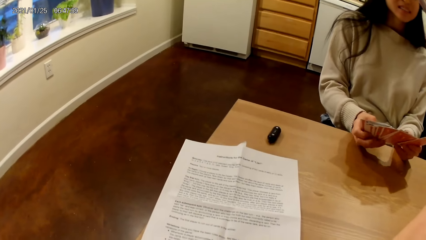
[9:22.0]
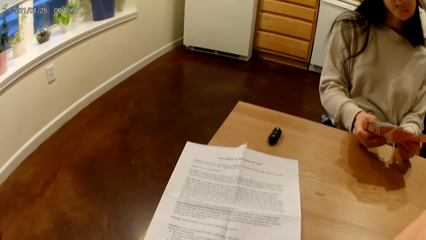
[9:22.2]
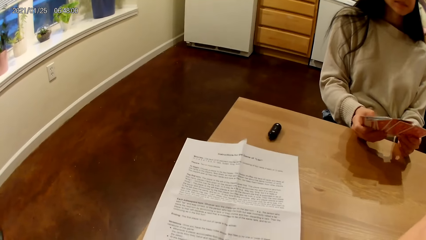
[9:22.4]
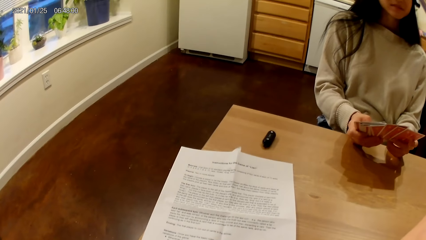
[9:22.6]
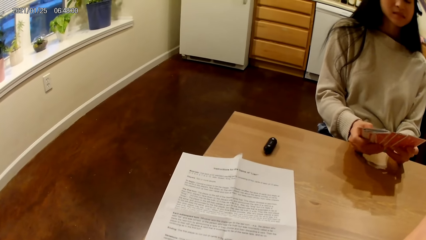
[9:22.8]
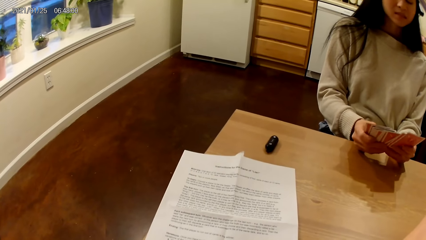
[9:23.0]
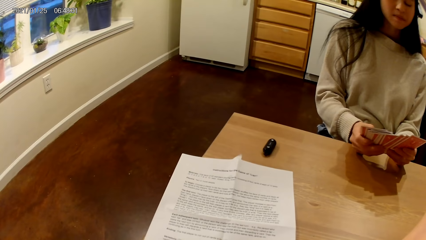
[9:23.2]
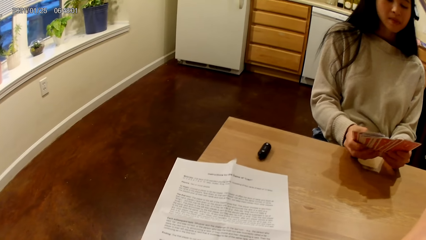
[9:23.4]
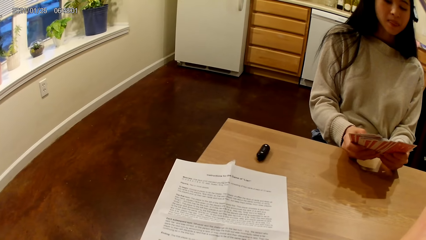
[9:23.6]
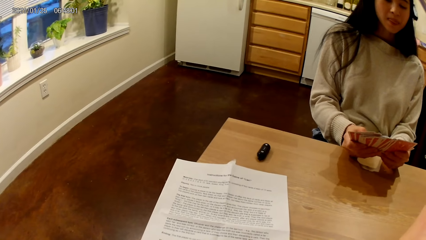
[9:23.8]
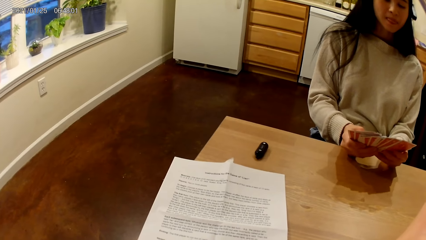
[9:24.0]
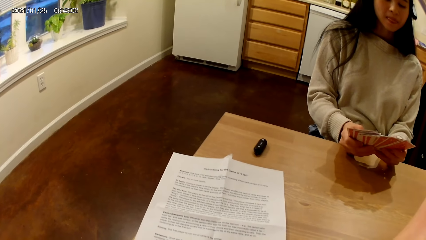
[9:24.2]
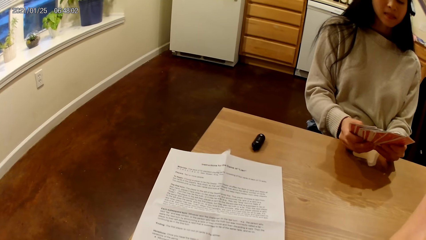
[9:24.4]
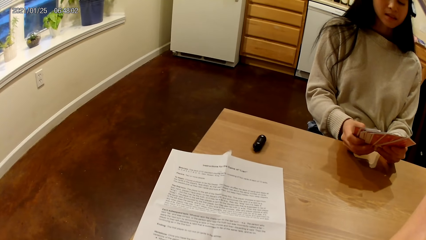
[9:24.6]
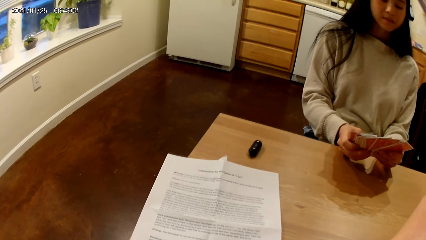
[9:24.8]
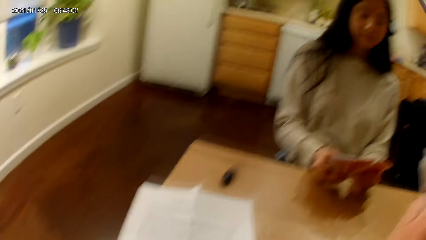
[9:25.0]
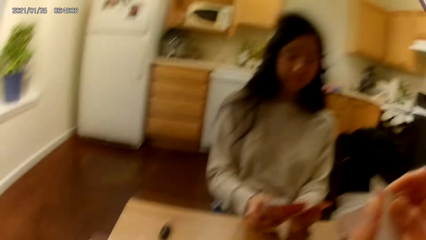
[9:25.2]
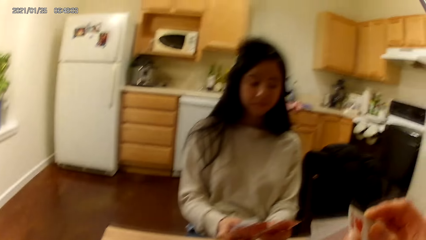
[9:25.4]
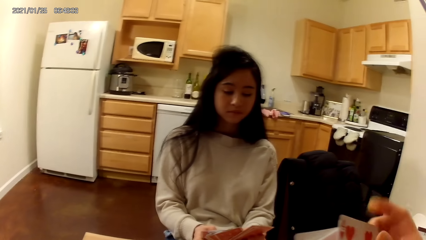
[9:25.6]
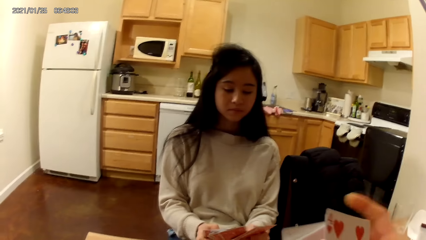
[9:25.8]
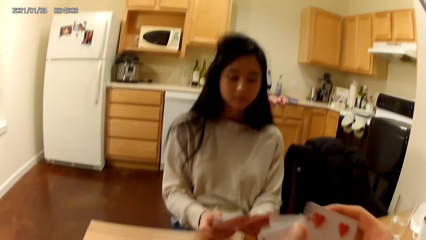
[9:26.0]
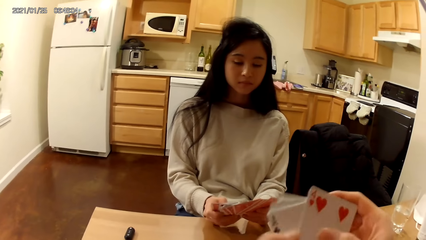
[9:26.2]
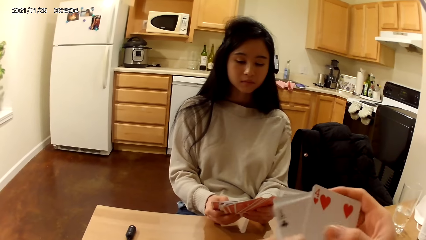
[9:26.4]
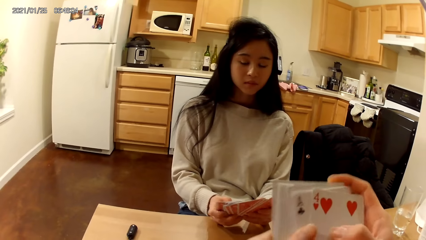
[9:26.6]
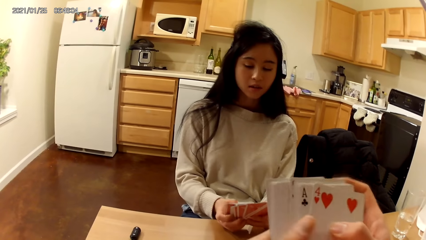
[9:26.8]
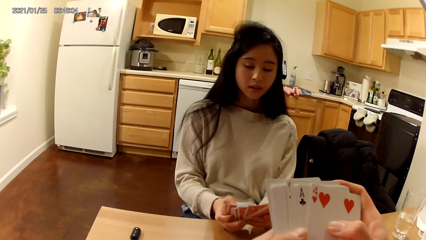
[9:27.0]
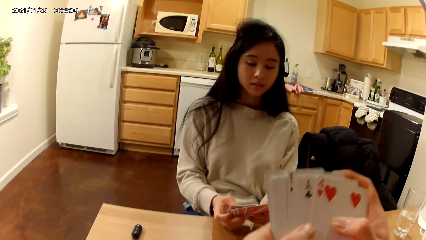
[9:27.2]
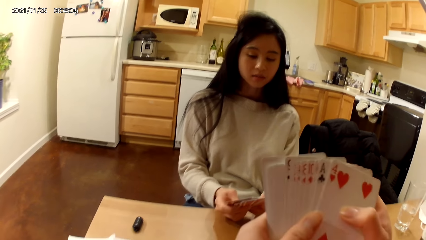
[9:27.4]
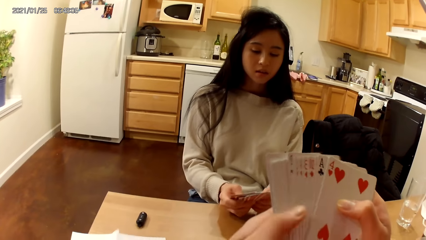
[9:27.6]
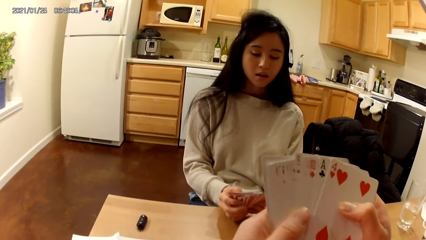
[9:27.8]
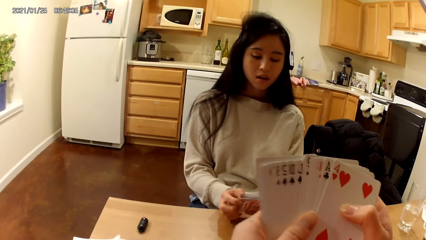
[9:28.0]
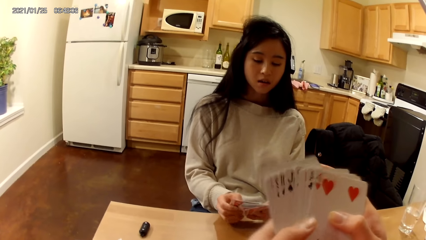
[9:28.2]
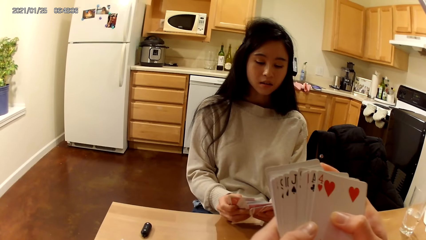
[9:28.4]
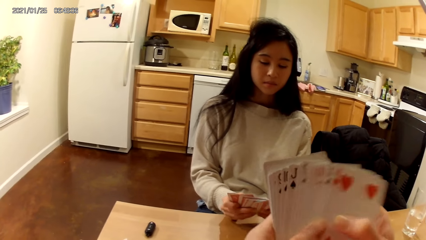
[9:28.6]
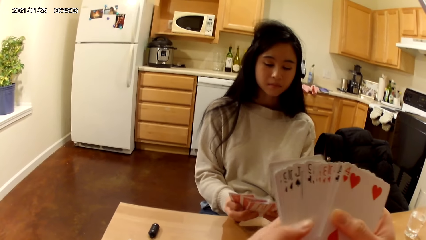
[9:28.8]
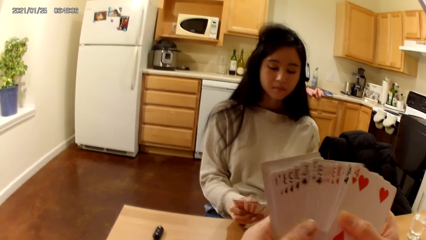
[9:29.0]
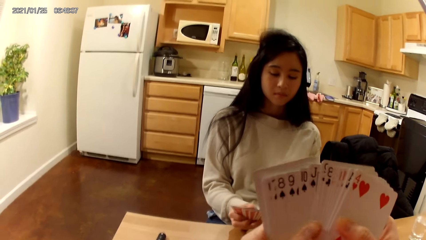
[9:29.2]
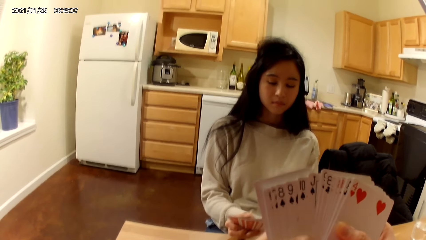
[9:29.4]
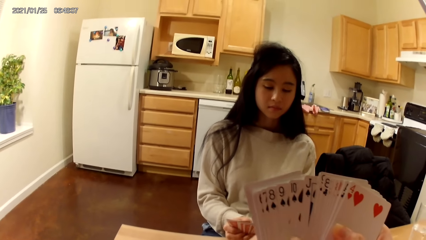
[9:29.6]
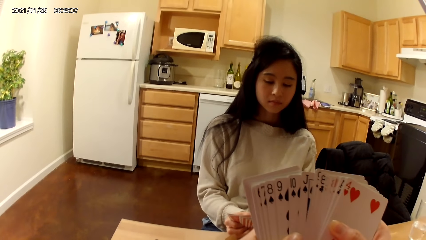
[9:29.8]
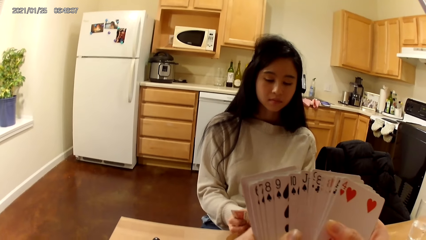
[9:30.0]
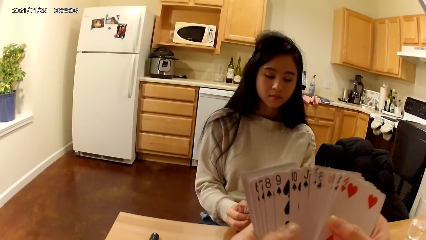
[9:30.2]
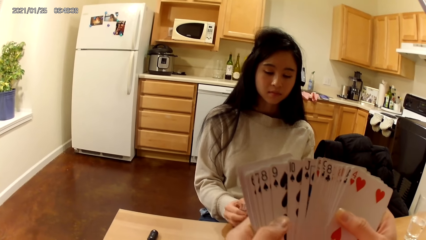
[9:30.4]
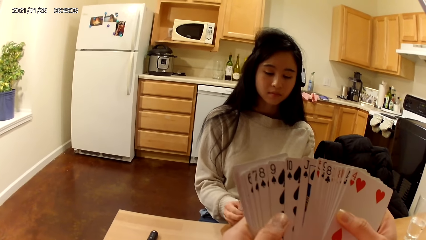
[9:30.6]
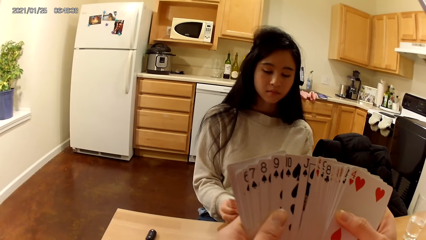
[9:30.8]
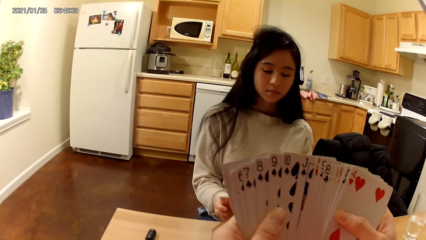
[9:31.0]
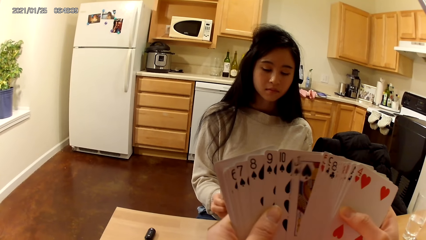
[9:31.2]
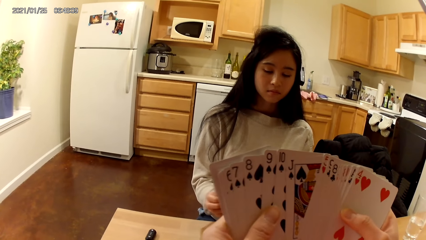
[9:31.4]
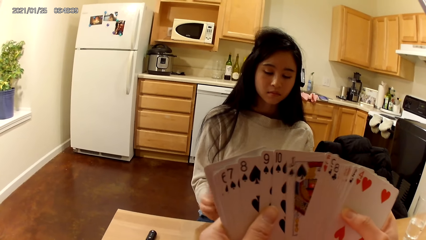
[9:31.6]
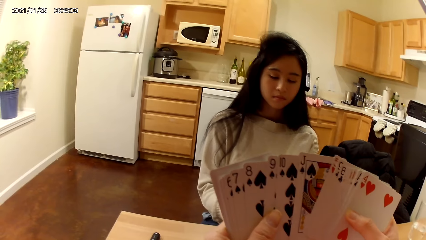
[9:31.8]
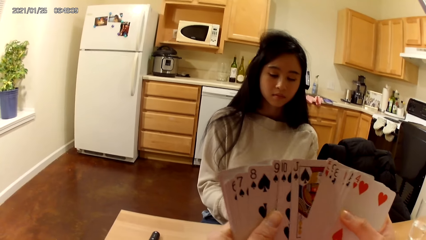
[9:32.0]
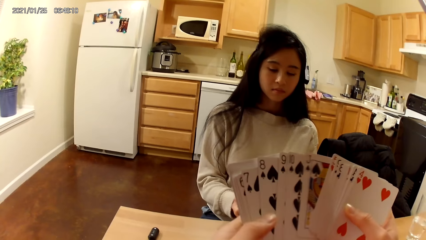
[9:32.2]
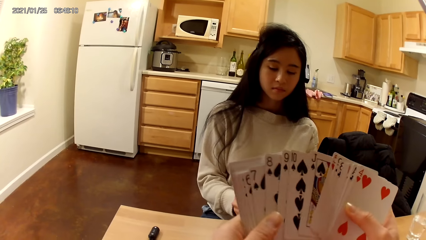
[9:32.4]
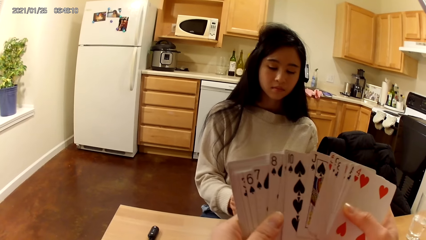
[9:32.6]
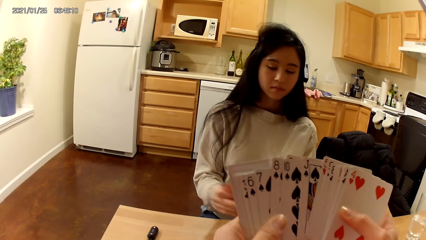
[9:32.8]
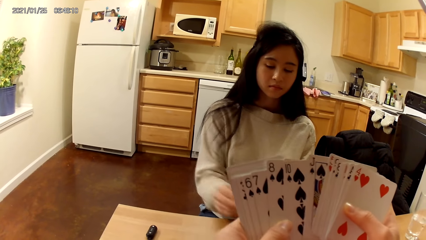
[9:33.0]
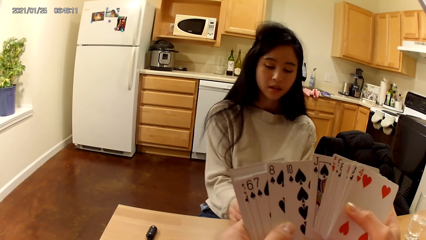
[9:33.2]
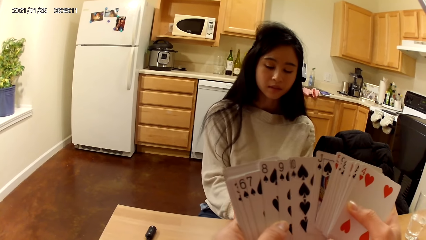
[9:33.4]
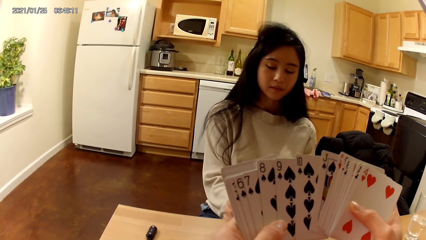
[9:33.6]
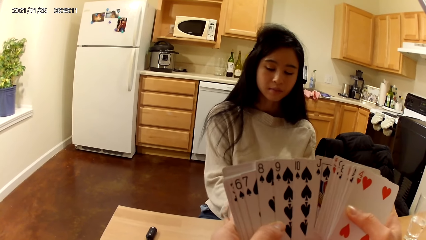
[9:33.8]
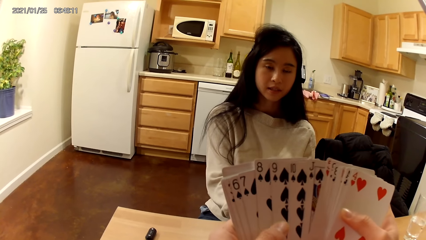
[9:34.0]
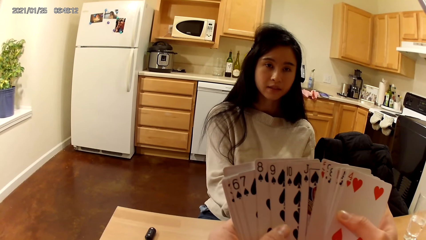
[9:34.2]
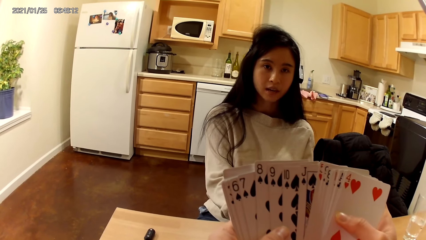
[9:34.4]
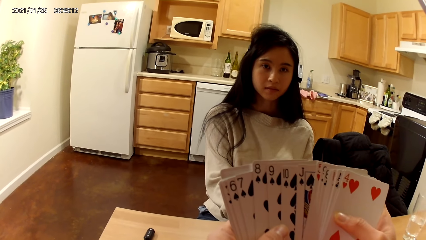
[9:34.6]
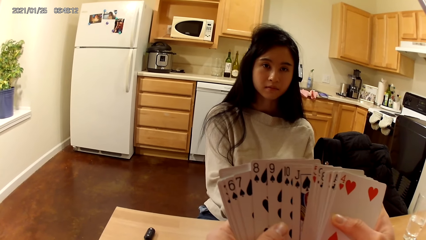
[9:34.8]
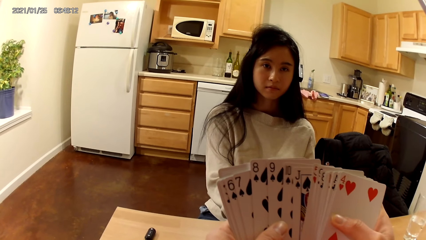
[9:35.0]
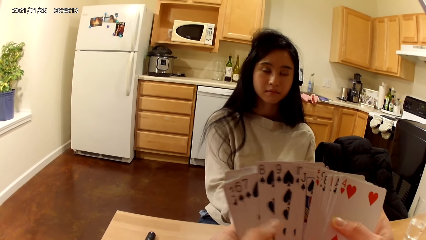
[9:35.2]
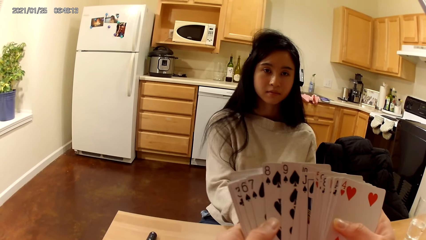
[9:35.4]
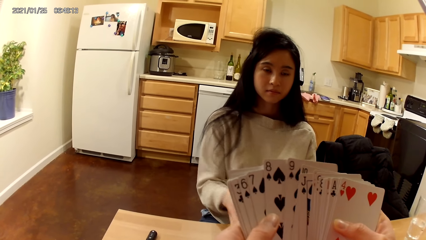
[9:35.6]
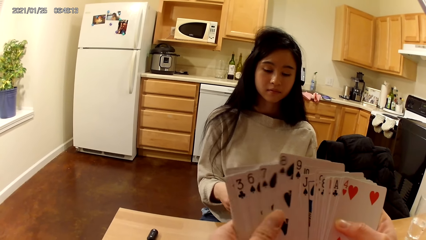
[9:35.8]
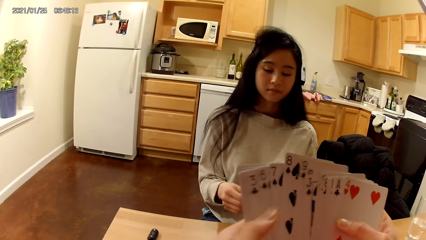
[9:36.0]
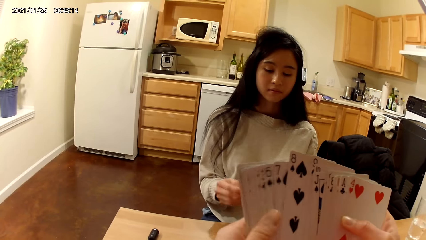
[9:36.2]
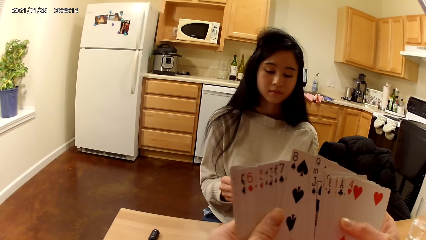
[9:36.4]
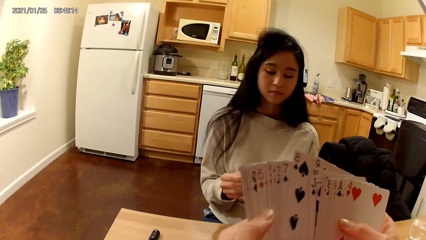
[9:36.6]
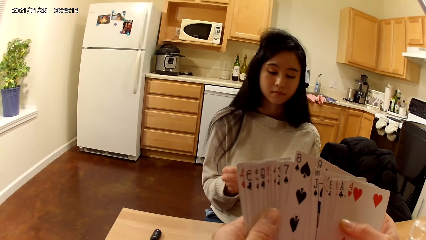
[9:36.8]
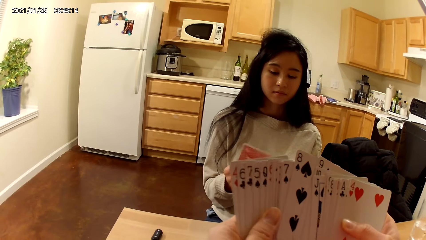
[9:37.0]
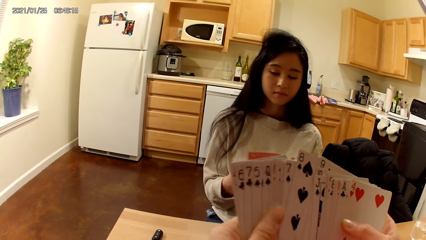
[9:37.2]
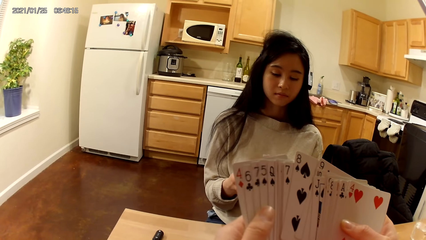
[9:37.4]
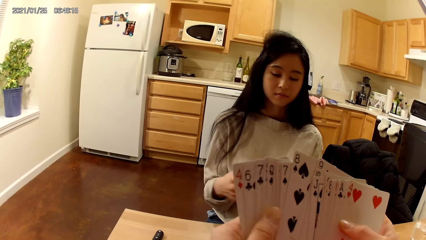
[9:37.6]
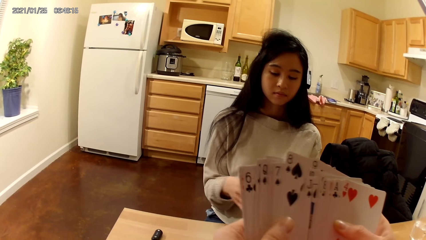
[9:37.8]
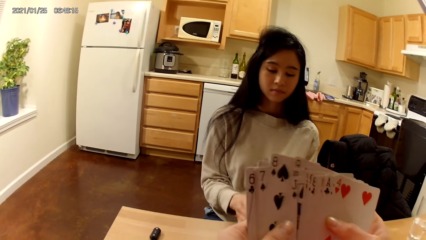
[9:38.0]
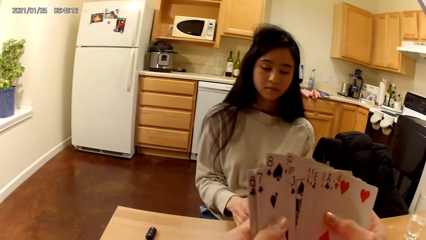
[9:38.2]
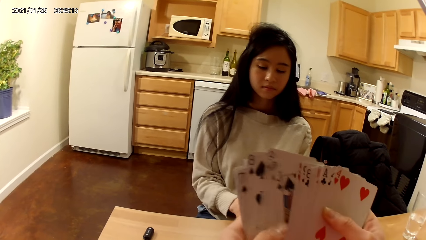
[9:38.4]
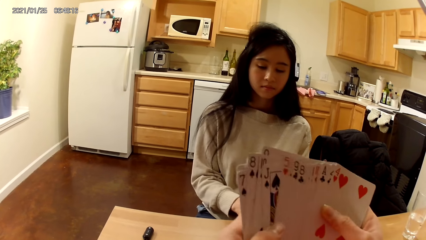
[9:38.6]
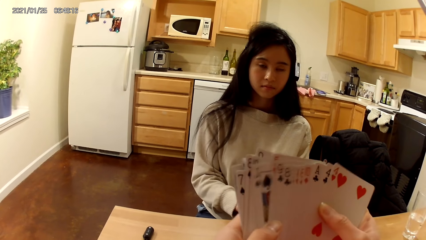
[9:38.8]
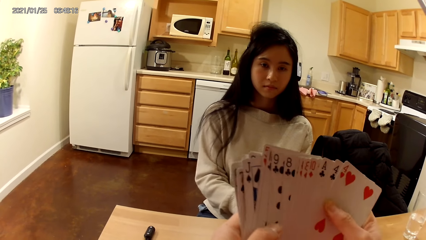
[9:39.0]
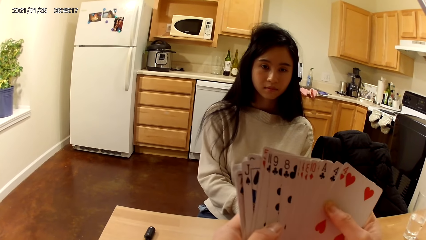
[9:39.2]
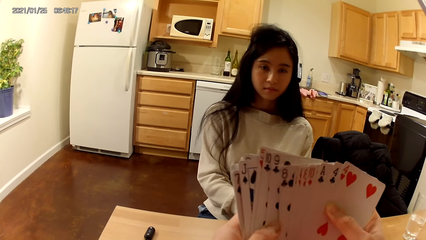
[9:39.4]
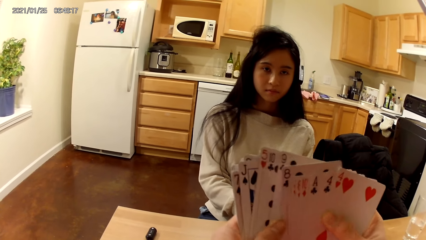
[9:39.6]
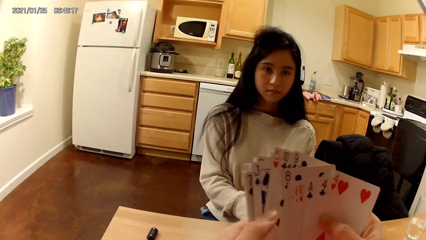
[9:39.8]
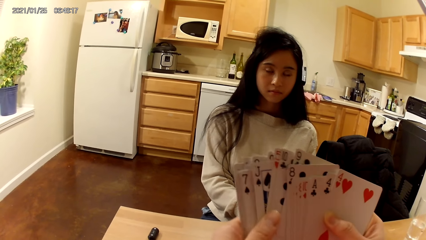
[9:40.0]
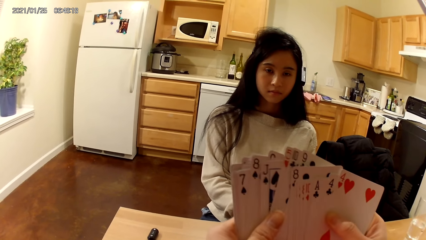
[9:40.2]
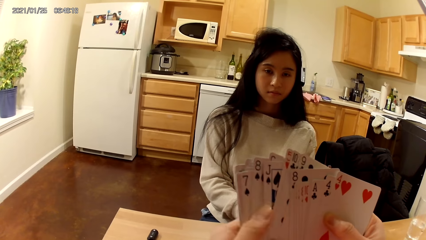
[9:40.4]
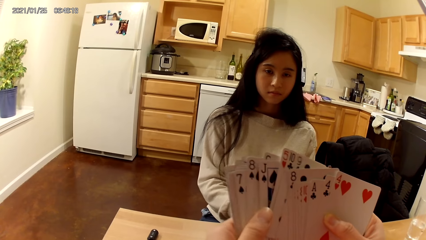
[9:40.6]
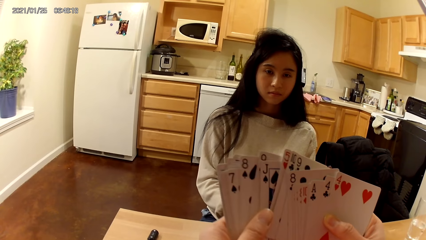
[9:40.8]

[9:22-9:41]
The camera wearer arranges the cards. A person puts the cards on the table.
